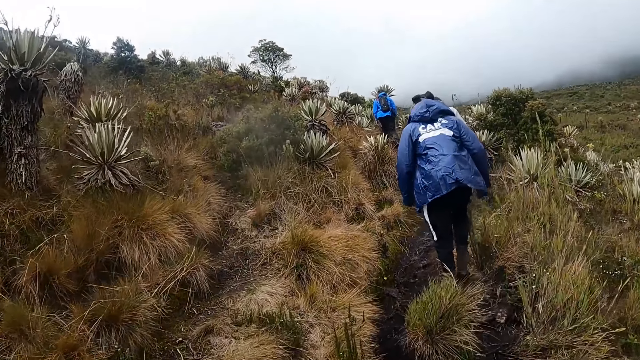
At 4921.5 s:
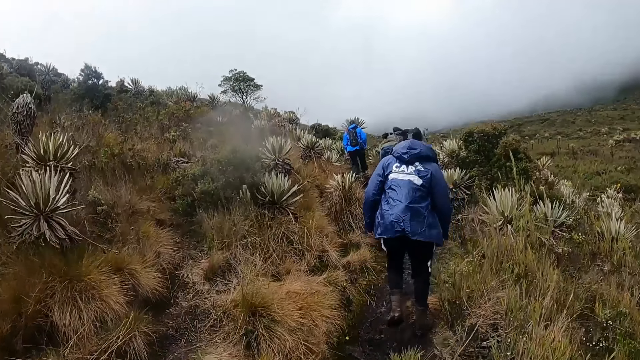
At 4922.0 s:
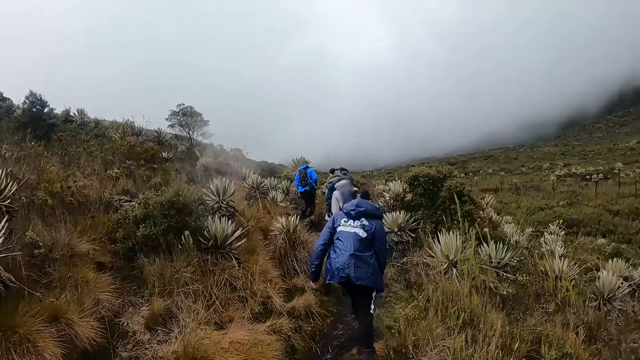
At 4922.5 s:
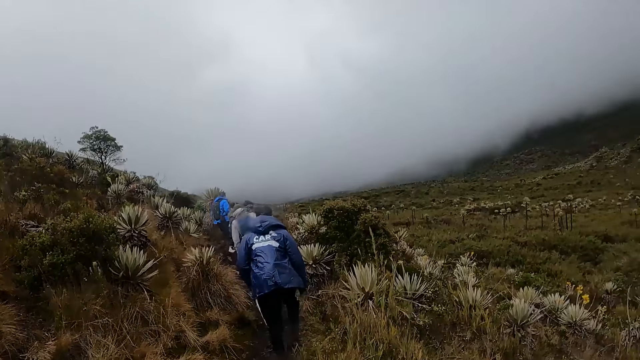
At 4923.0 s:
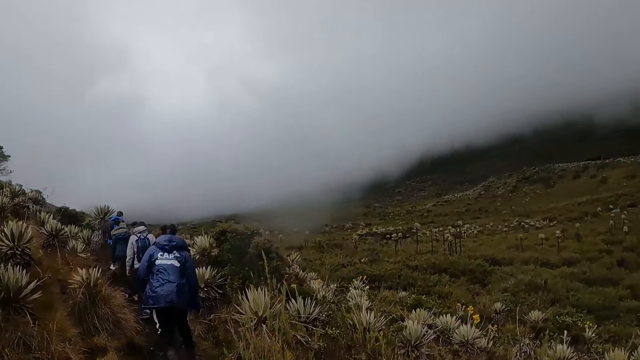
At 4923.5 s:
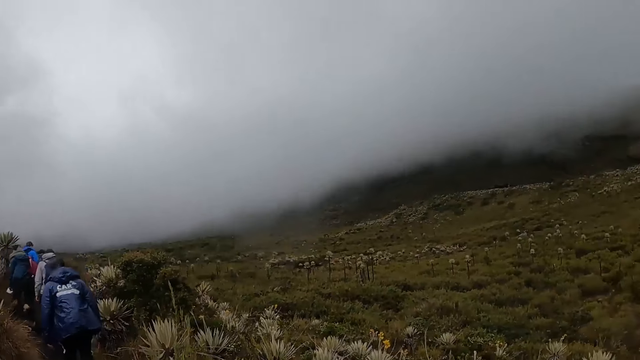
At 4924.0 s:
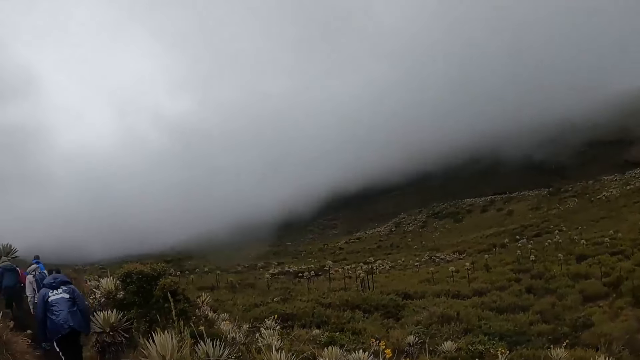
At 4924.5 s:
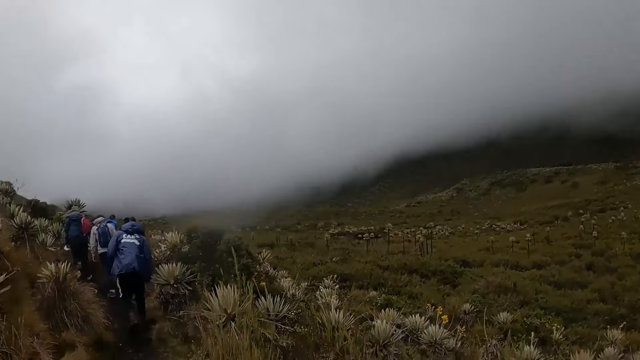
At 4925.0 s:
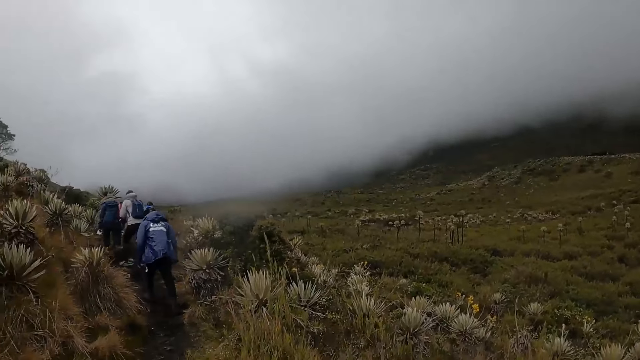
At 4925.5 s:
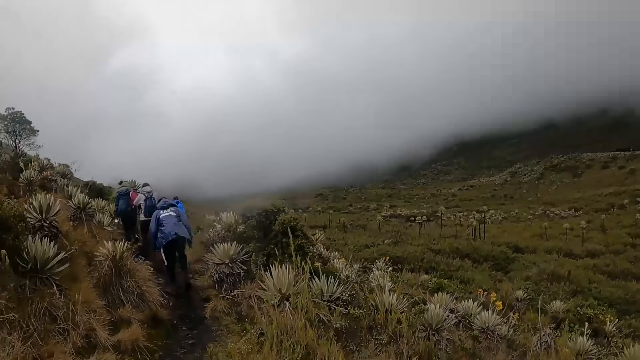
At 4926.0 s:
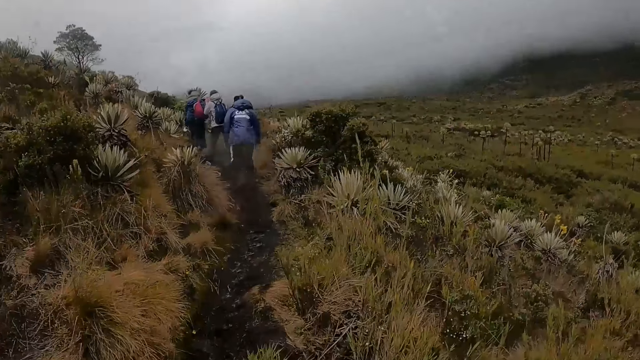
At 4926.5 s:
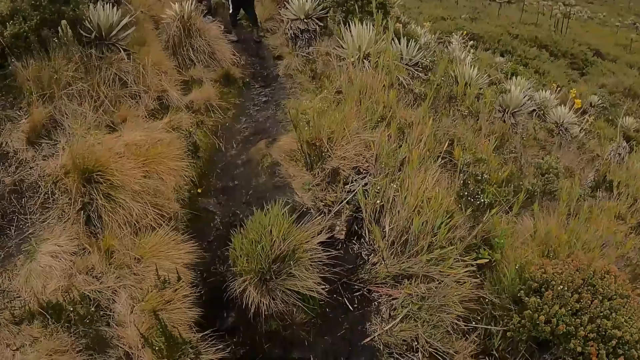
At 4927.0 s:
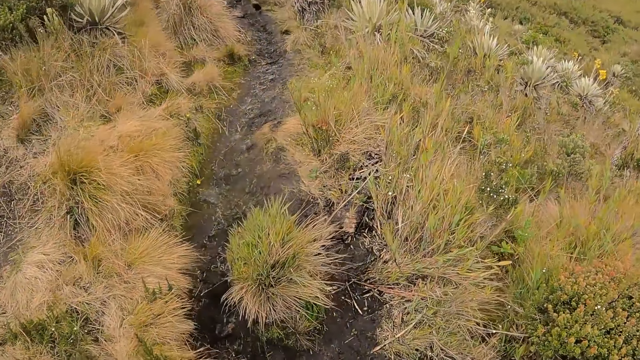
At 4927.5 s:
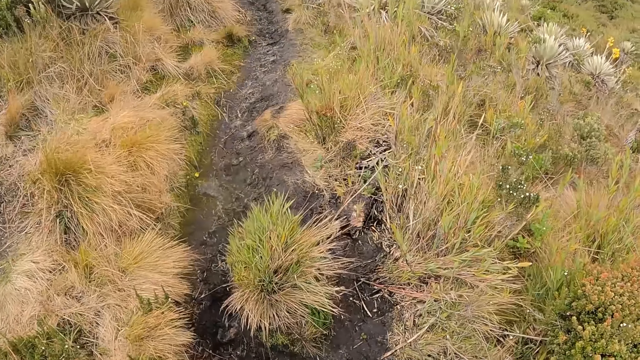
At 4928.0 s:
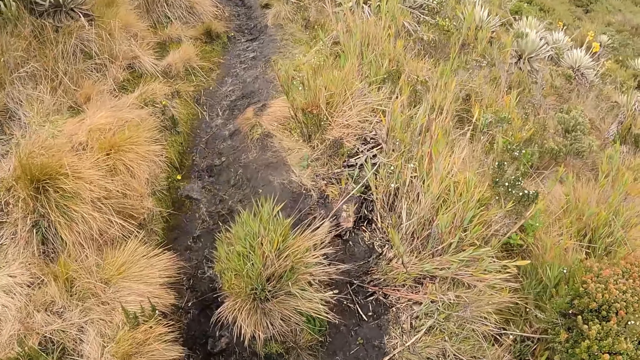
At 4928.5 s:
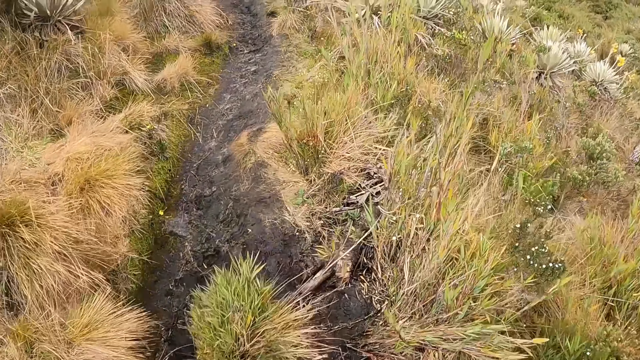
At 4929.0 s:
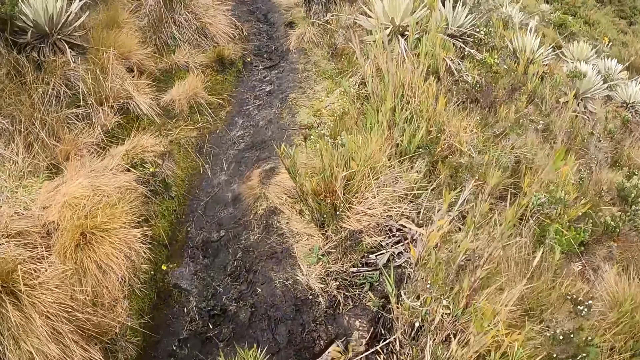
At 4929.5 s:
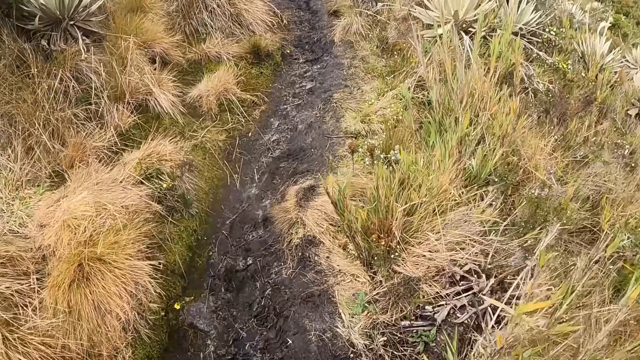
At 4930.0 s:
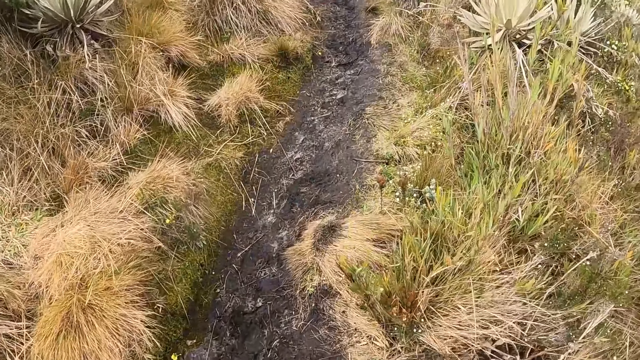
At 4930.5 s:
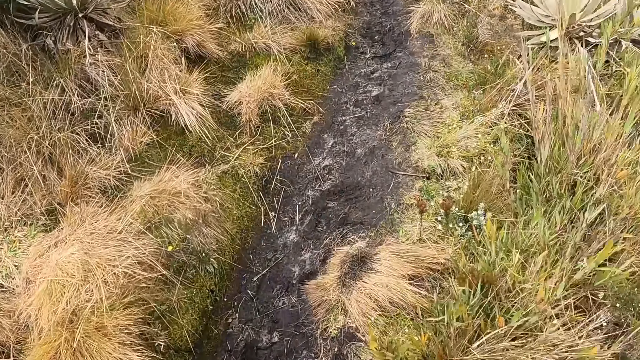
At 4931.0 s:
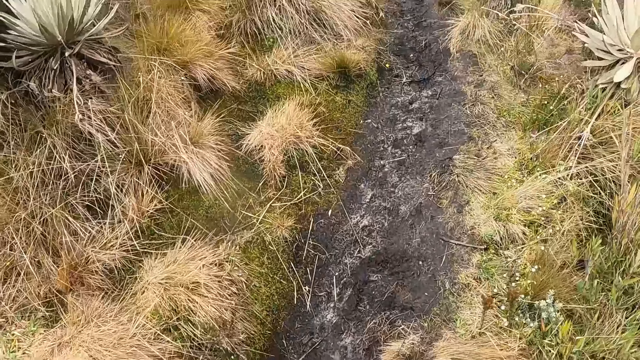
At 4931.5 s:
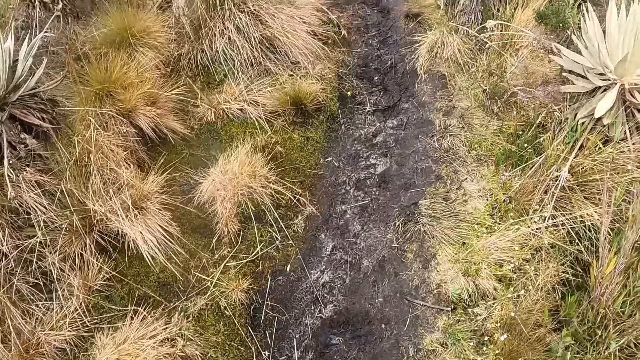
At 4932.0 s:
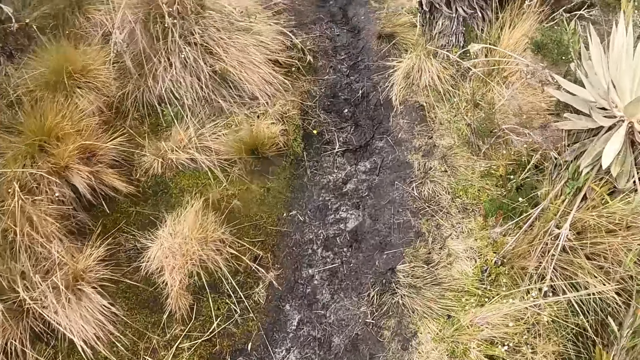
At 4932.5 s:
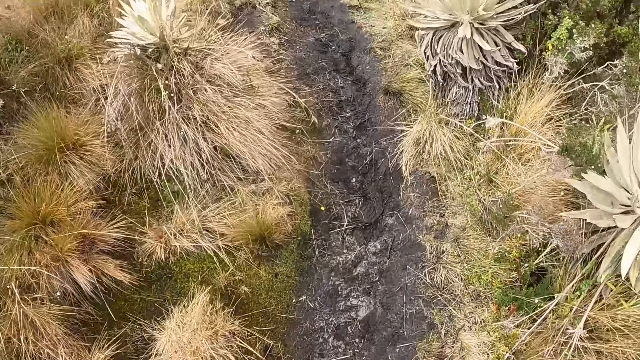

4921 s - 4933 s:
The camera wearer walks on the field. A man walks up the hill. The camera wearer looks around. They walk up the hill.

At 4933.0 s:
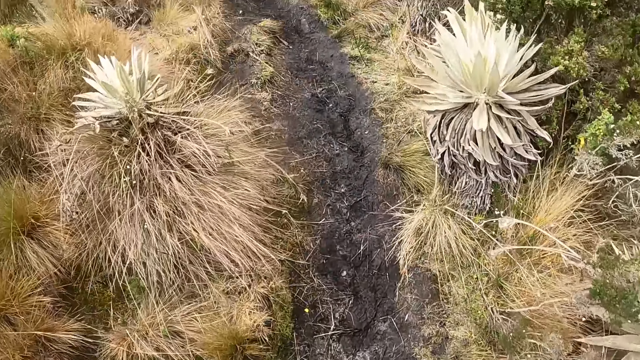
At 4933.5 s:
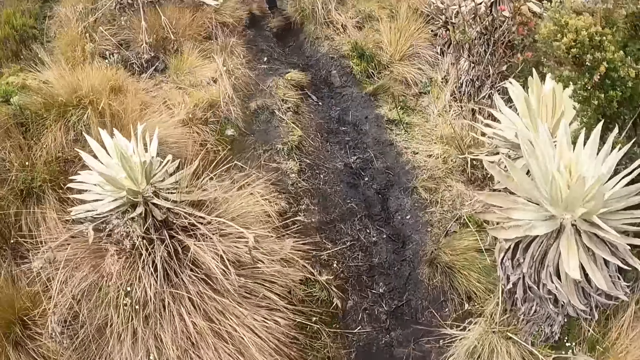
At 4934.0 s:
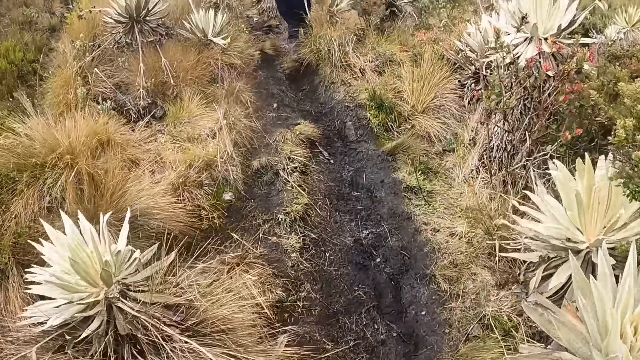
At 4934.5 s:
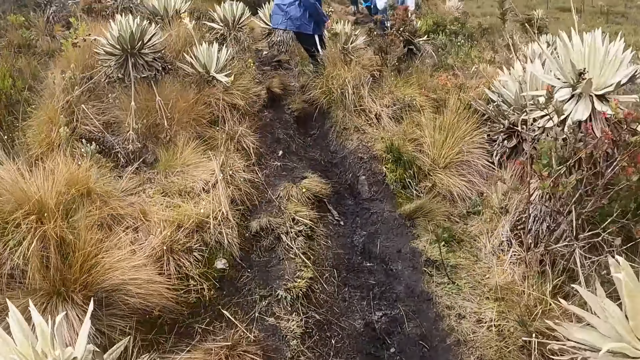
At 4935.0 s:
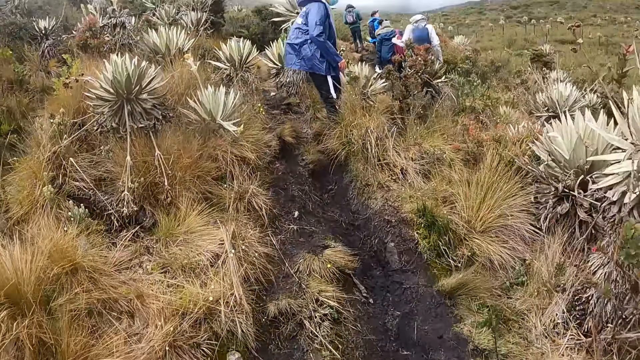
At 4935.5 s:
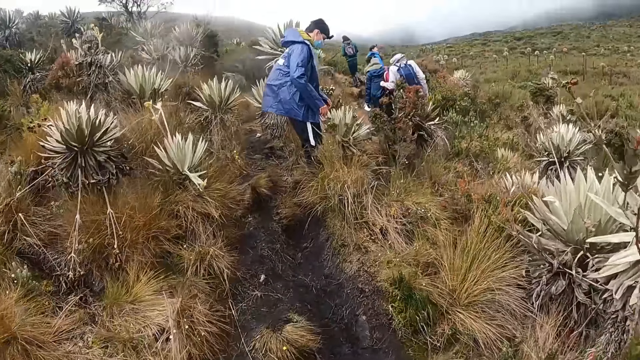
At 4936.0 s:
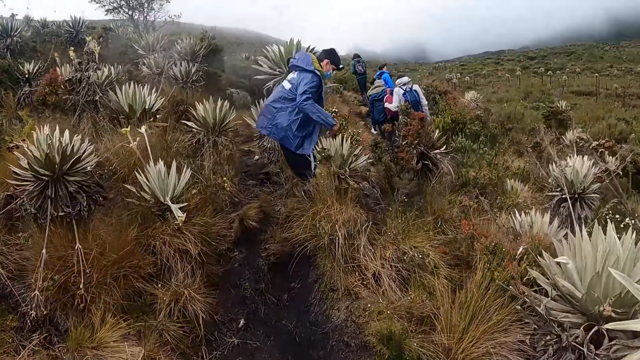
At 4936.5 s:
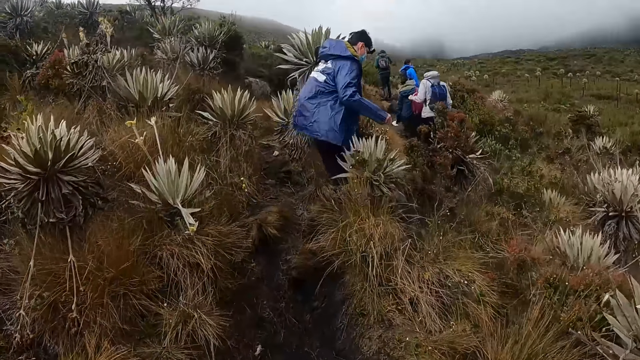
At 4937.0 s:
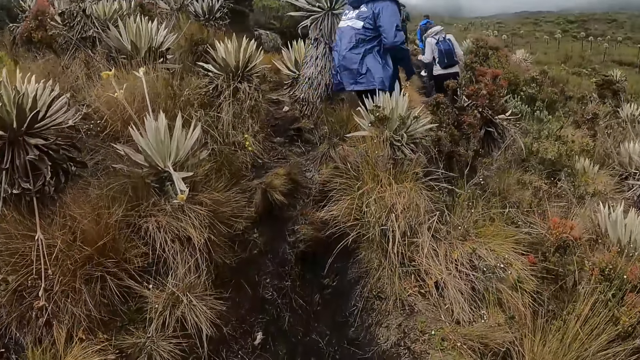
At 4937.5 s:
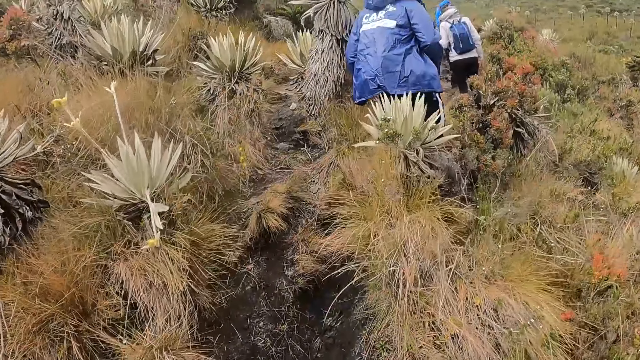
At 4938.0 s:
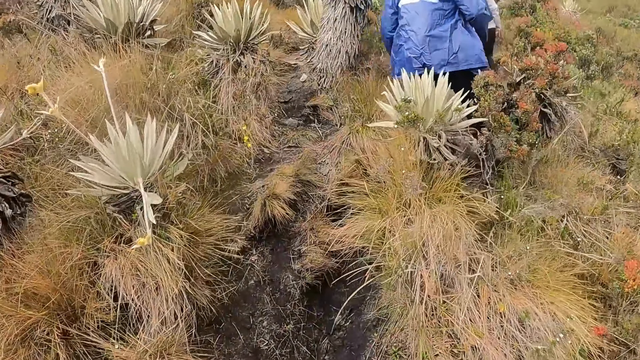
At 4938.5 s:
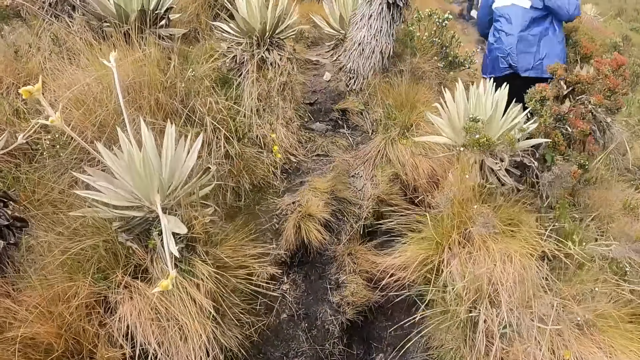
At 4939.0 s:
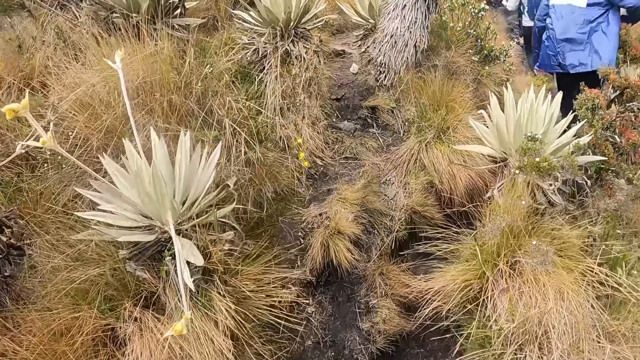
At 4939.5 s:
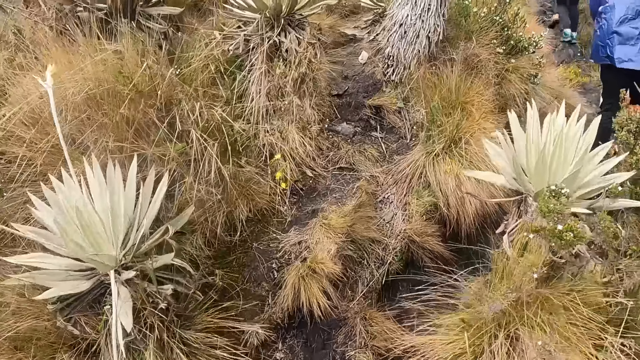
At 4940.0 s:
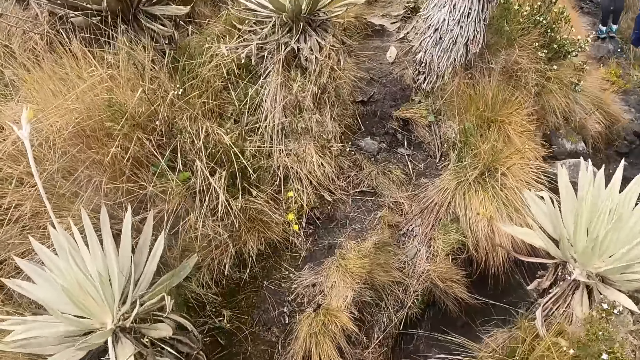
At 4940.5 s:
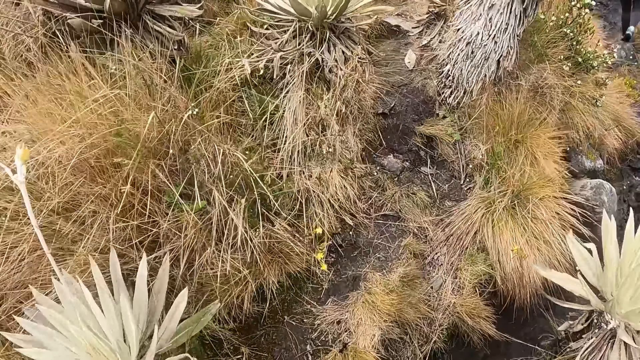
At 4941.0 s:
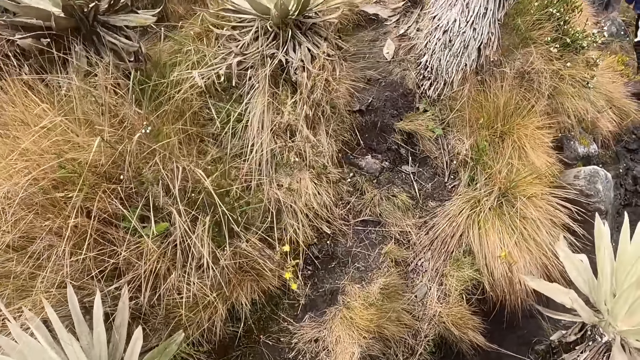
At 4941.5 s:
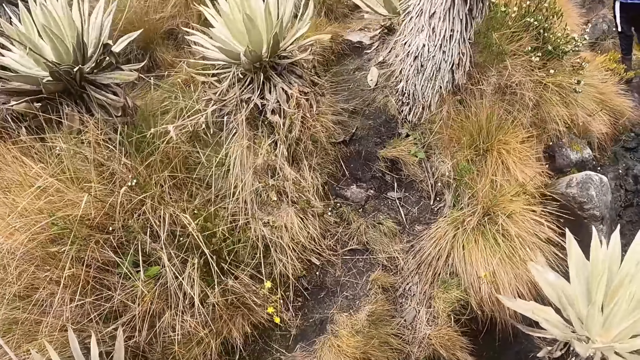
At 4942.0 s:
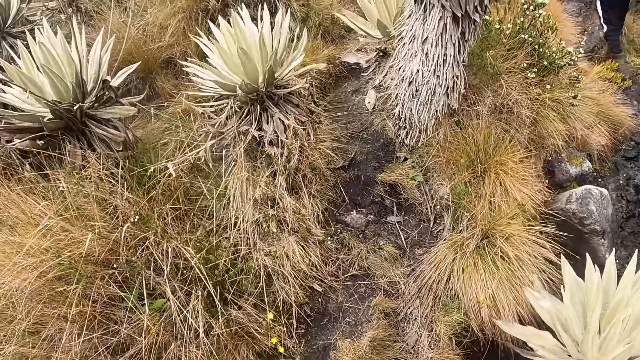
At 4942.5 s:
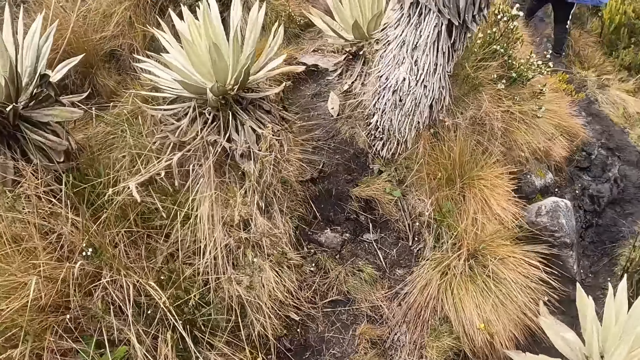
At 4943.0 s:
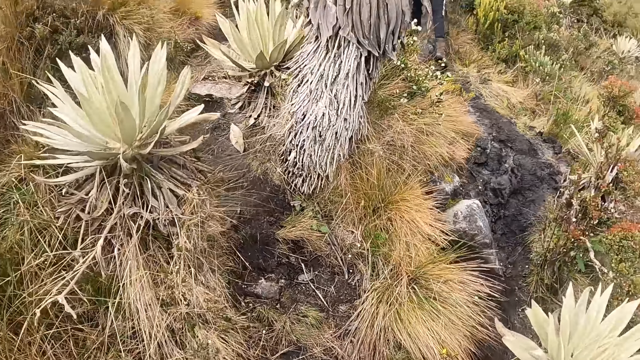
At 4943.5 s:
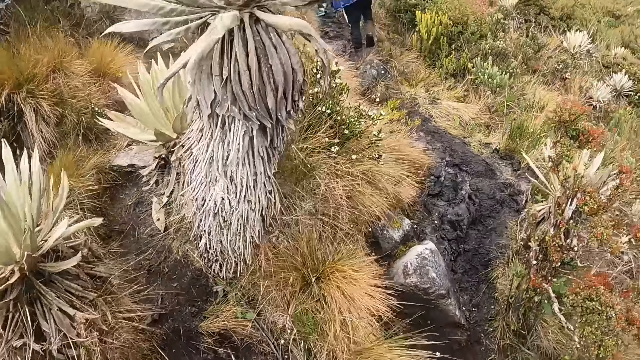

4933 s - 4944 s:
The camera wearer looks around.
